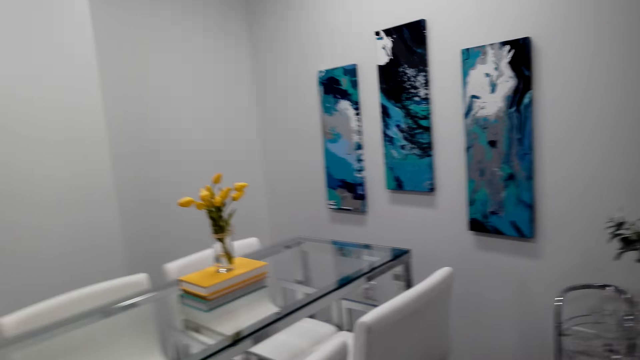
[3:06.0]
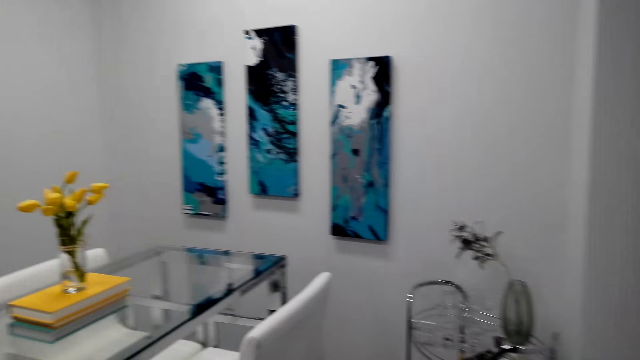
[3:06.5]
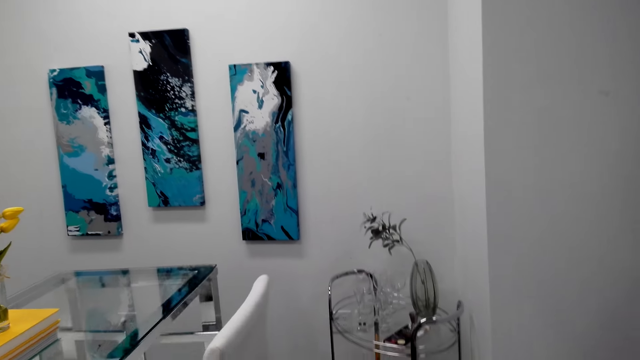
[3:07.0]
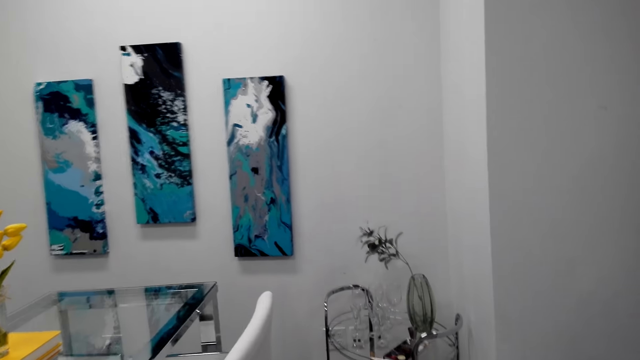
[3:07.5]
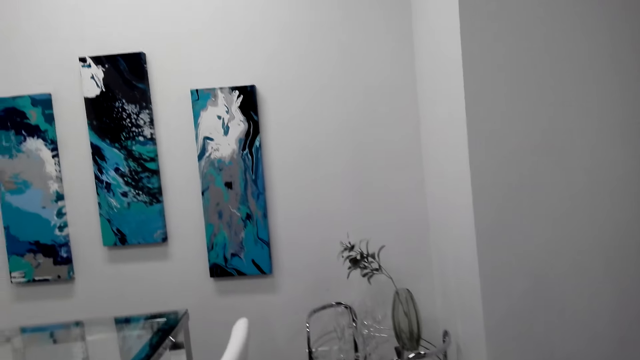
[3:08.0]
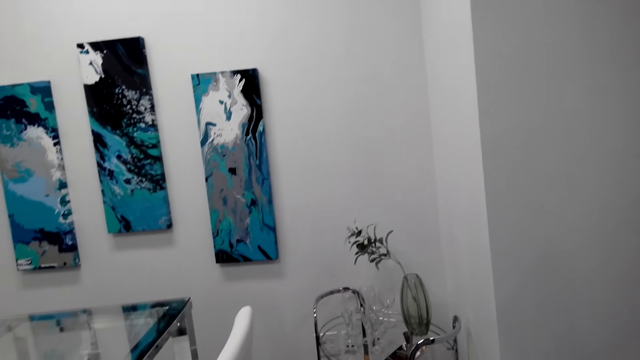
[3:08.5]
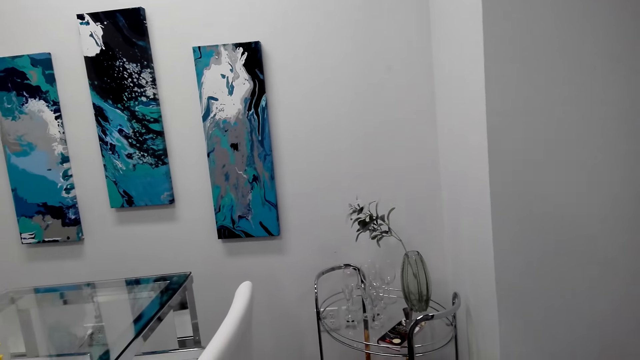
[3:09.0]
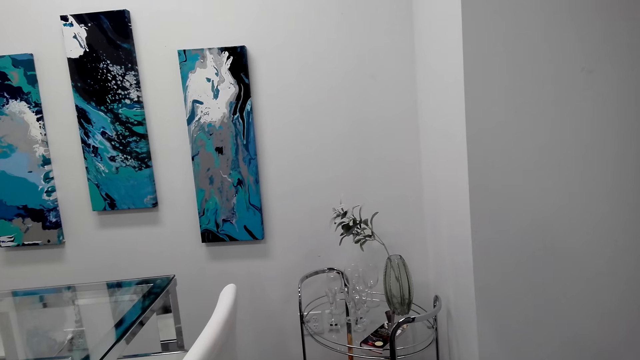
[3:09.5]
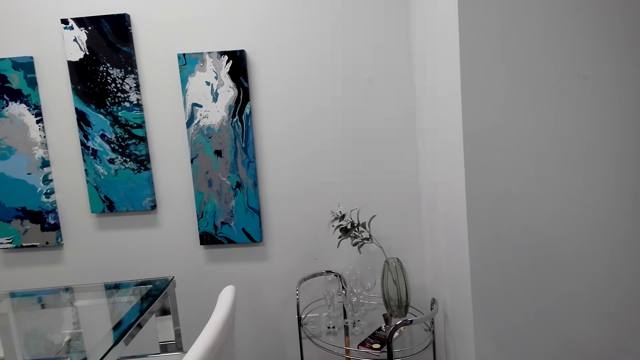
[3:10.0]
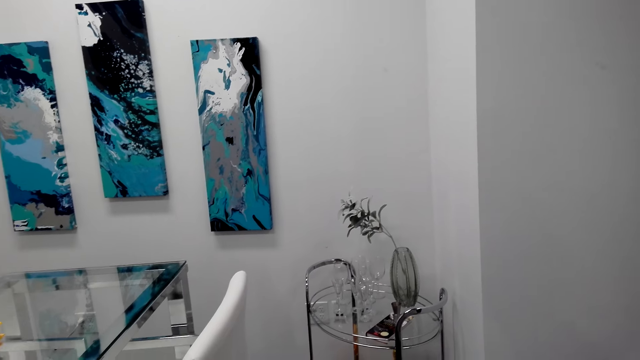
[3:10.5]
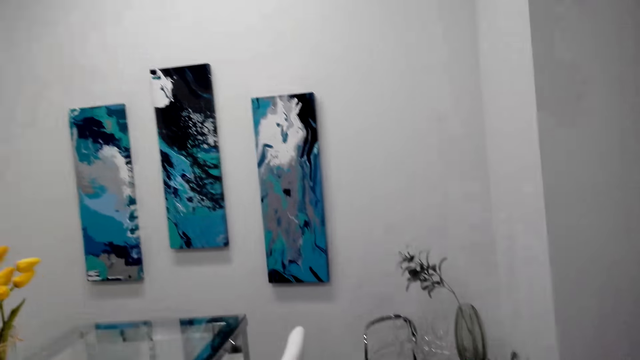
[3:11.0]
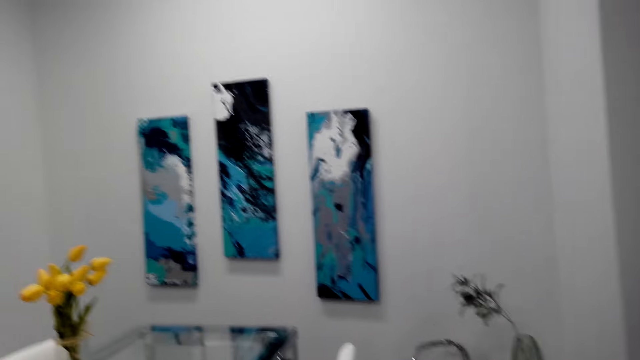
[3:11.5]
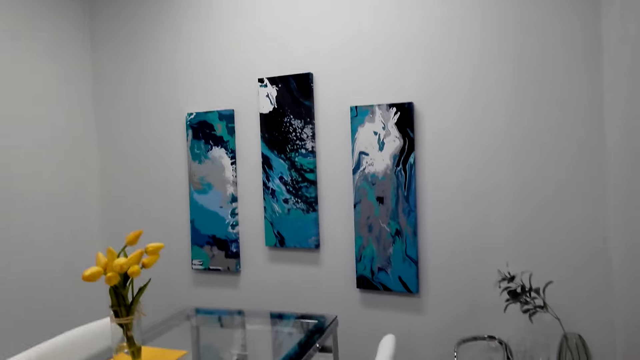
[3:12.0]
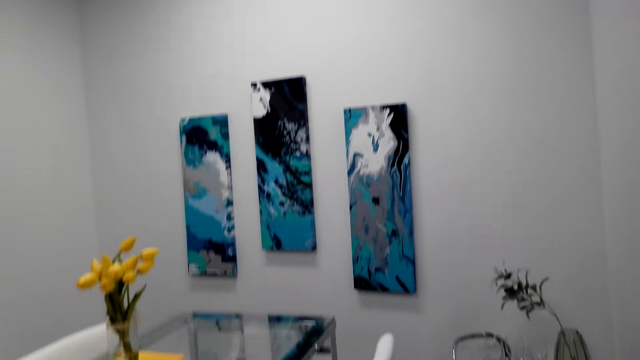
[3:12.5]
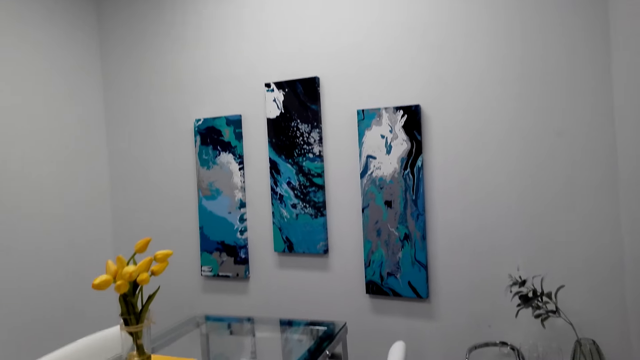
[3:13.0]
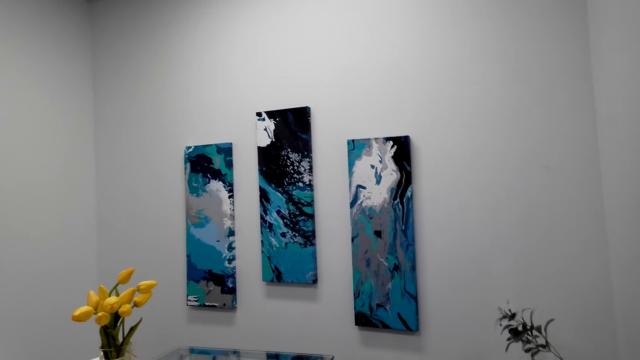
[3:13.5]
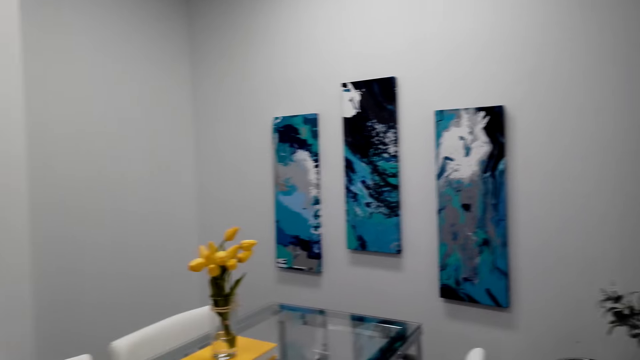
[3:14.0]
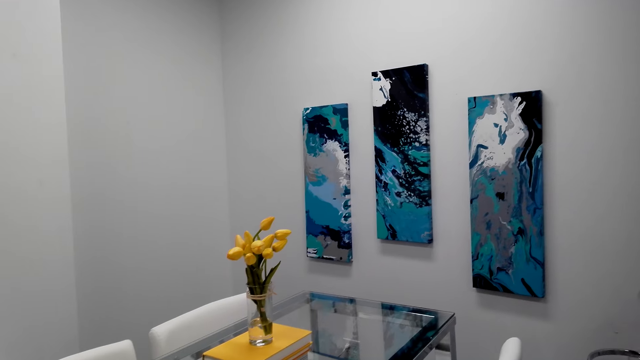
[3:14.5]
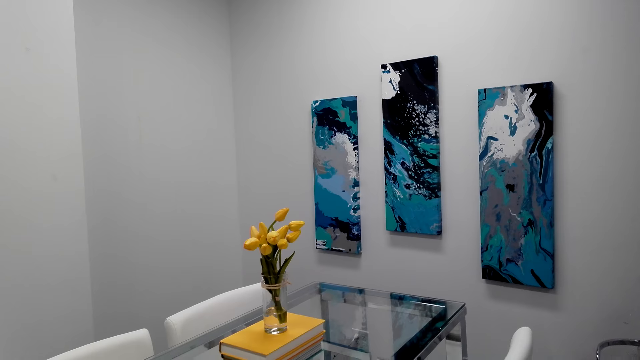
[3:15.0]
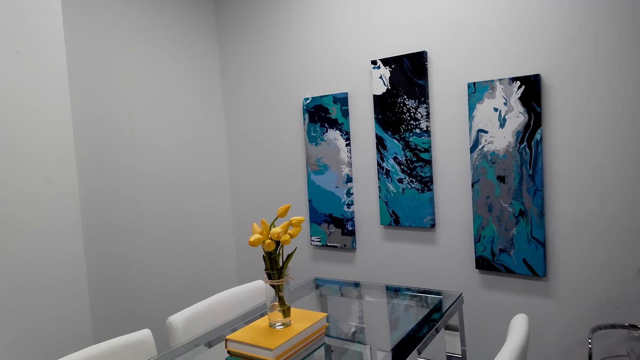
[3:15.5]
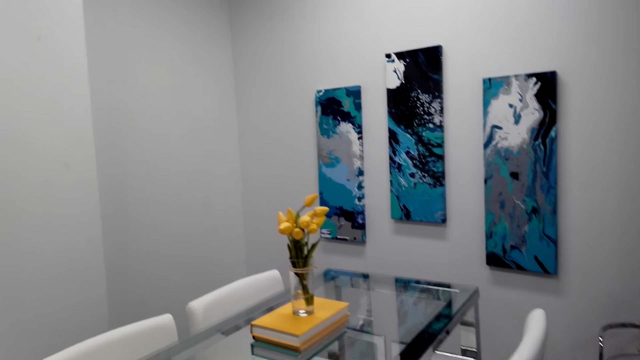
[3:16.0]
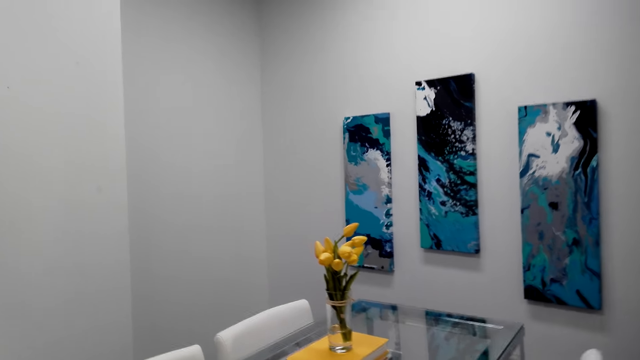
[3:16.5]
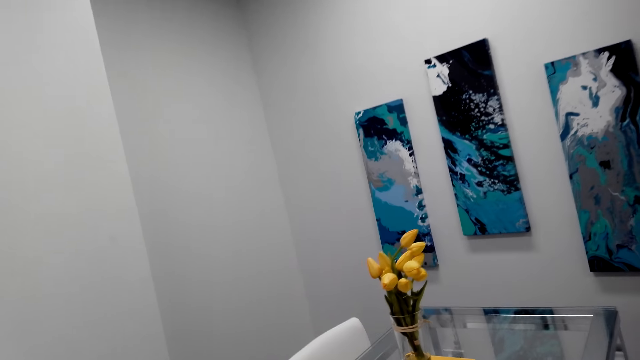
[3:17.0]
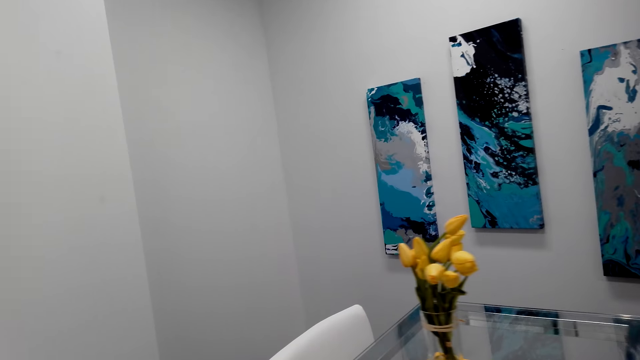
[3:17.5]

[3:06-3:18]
The camera wearer stands in the house.

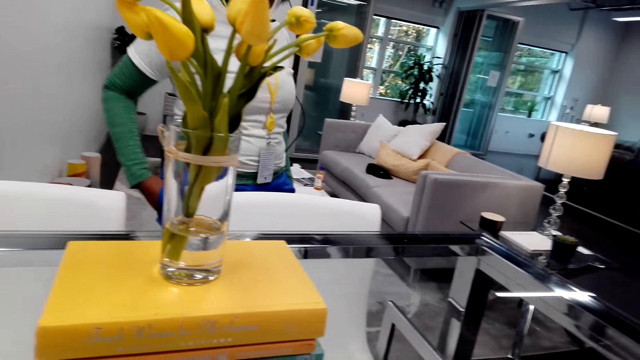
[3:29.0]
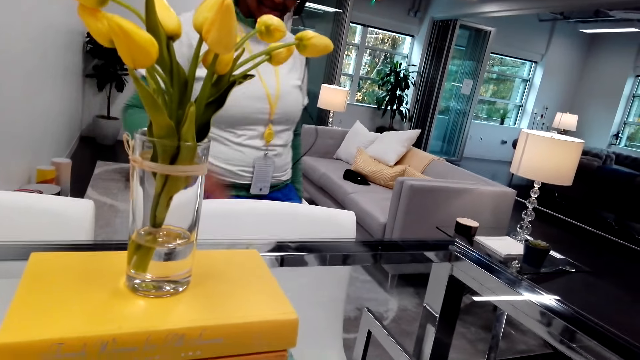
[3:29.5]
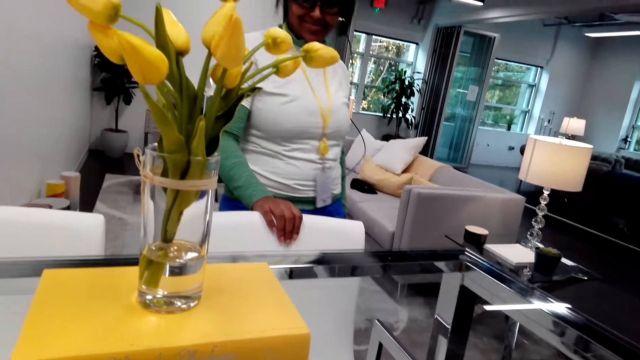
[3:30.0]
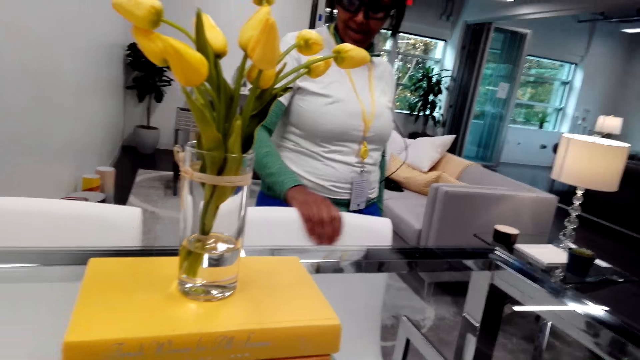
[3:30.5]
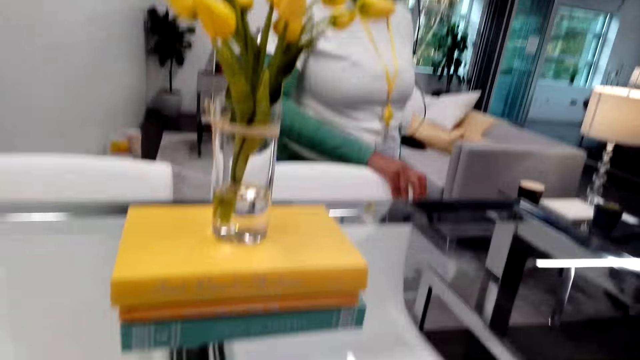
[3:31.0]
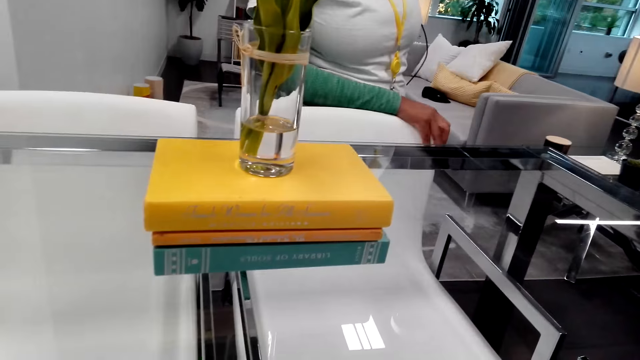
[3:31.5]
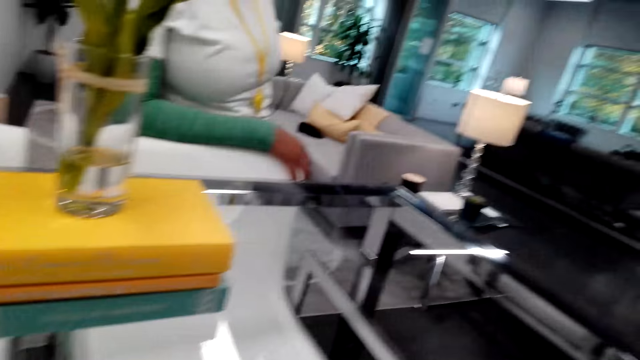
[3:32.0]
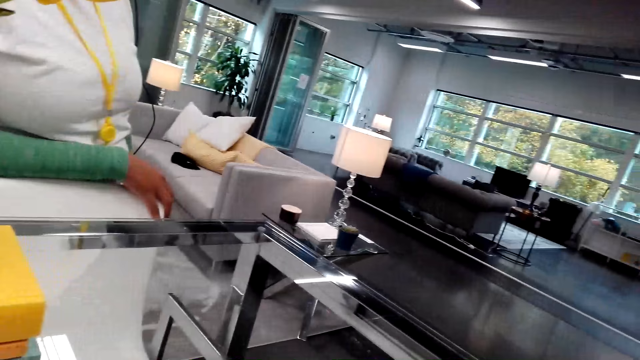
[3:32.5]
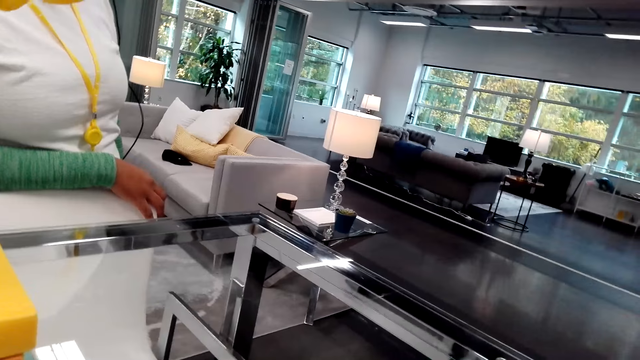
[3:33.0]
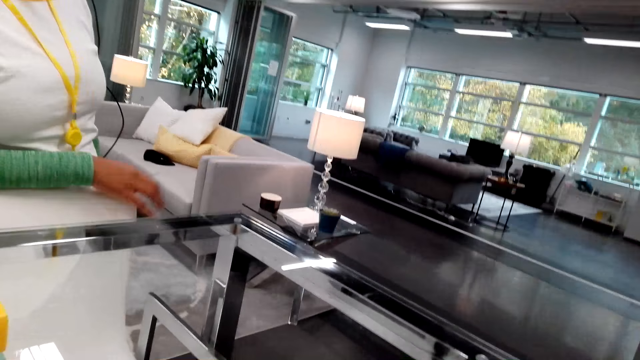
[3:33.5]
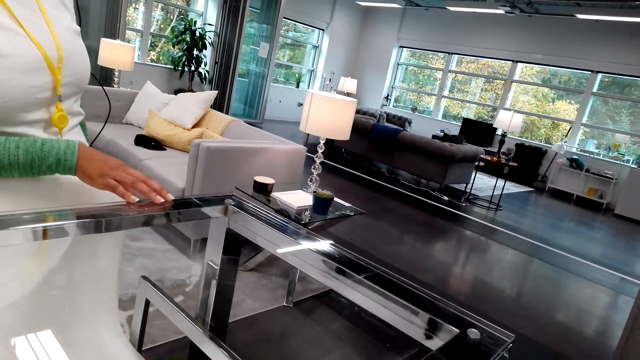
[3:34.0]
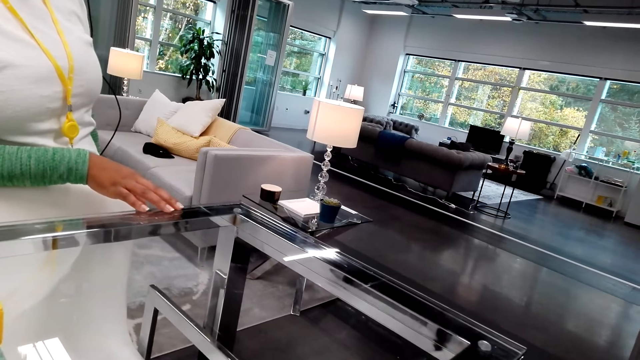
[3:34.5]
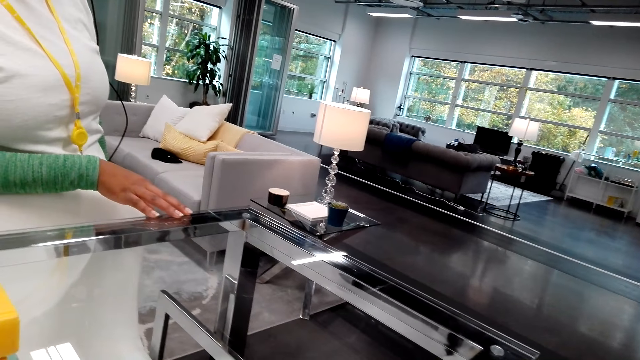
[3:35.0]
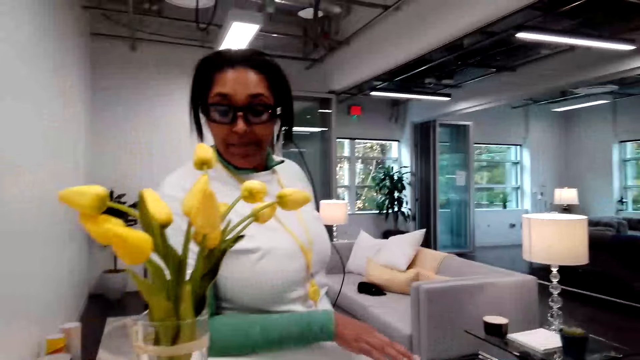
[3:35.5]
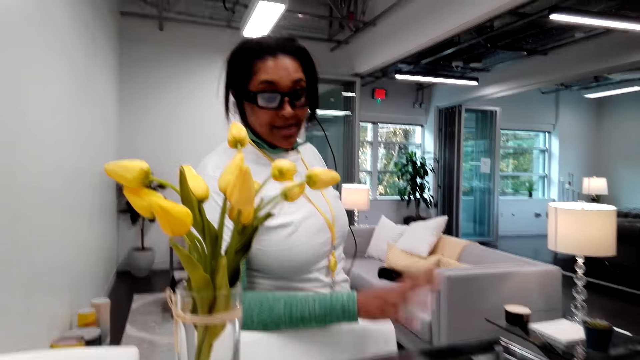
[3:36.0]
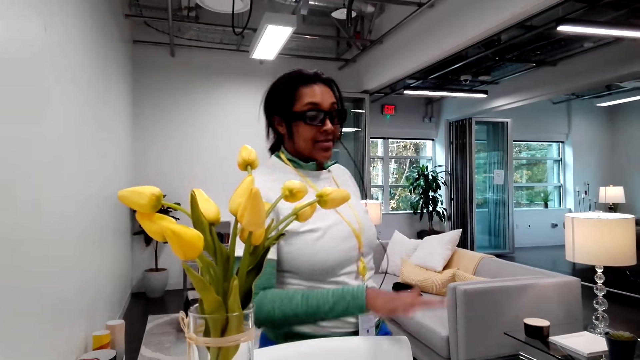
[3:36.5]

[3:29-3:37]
A woman holds a chair and touches a table. The camera wearer dialogues with the woman.
